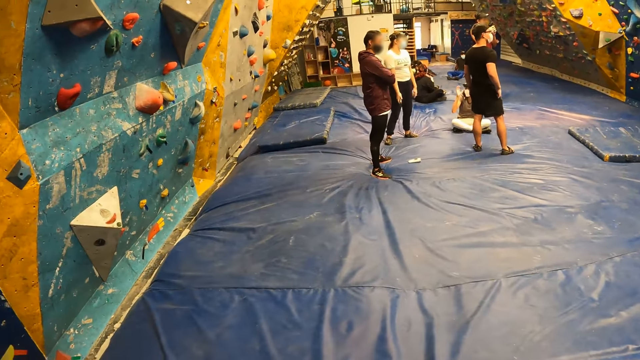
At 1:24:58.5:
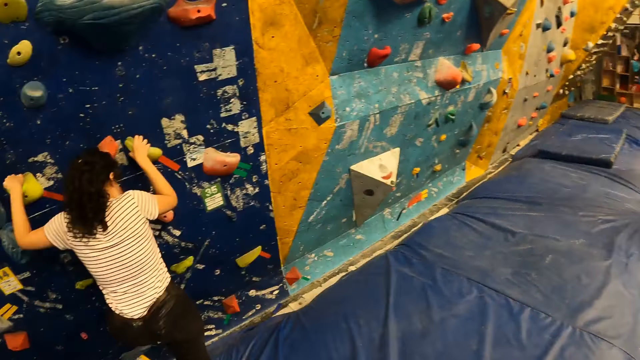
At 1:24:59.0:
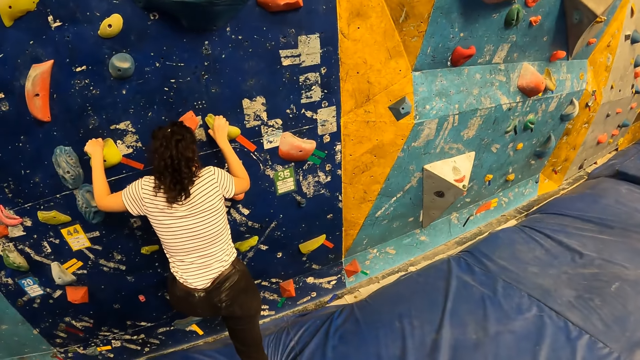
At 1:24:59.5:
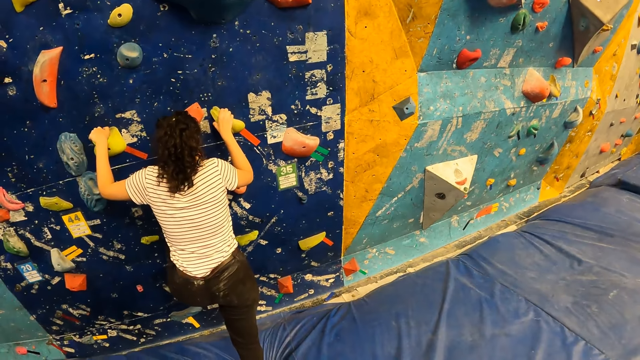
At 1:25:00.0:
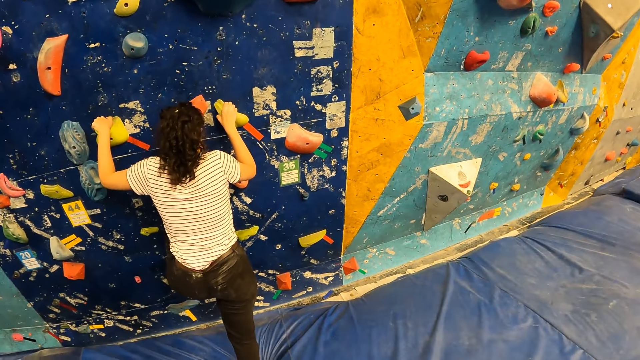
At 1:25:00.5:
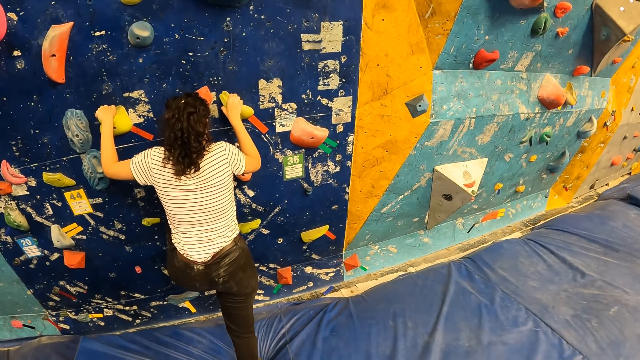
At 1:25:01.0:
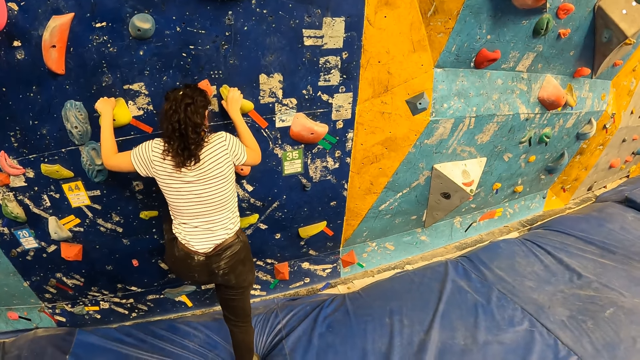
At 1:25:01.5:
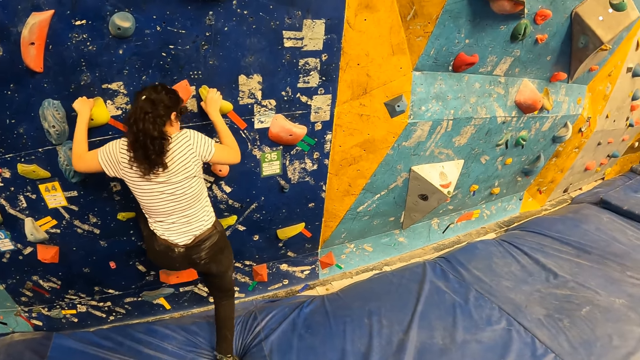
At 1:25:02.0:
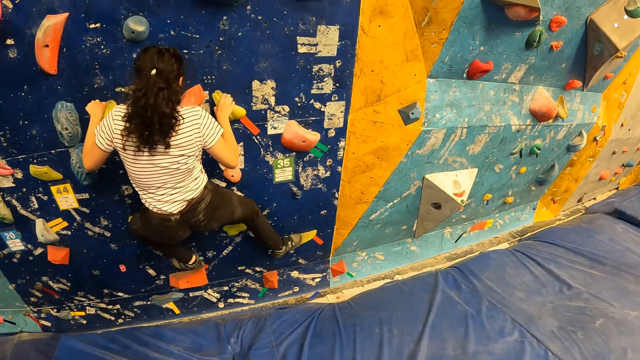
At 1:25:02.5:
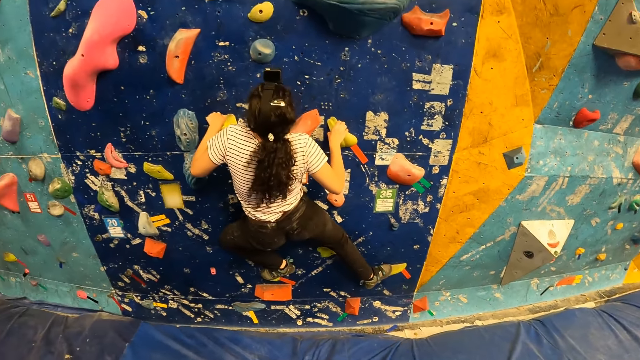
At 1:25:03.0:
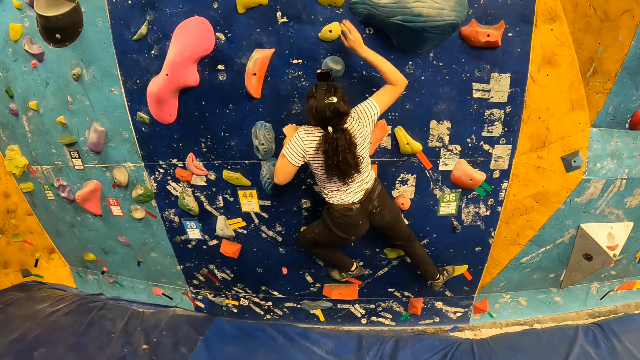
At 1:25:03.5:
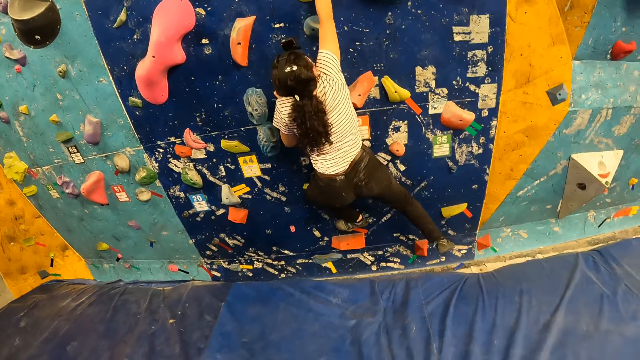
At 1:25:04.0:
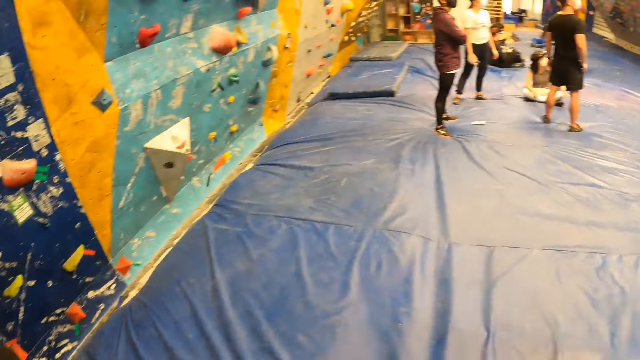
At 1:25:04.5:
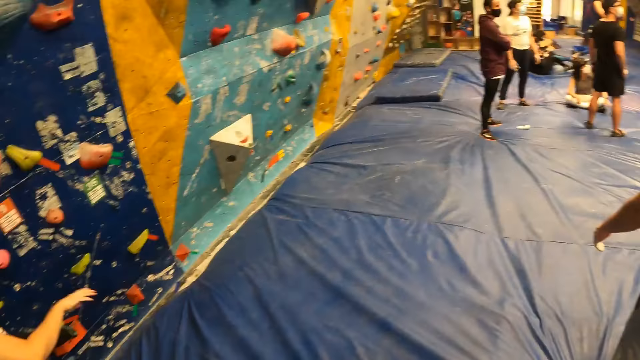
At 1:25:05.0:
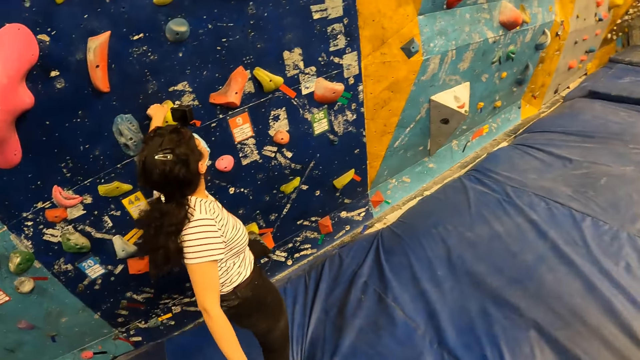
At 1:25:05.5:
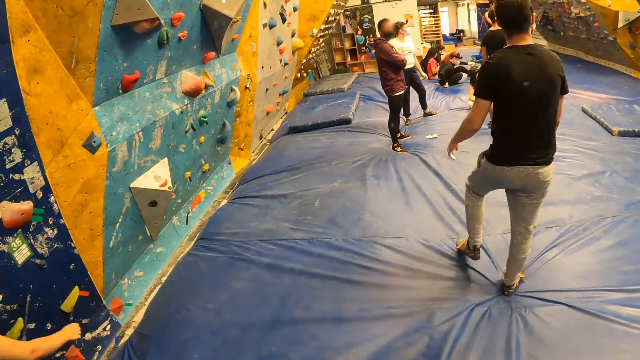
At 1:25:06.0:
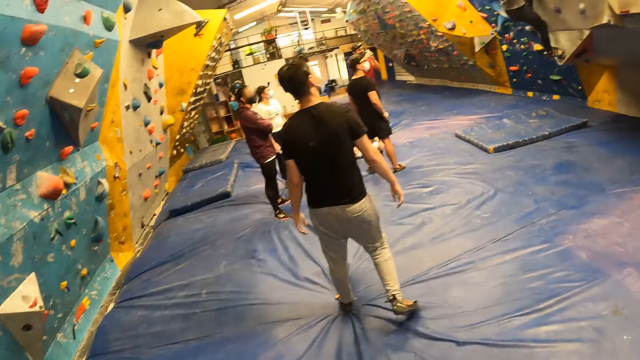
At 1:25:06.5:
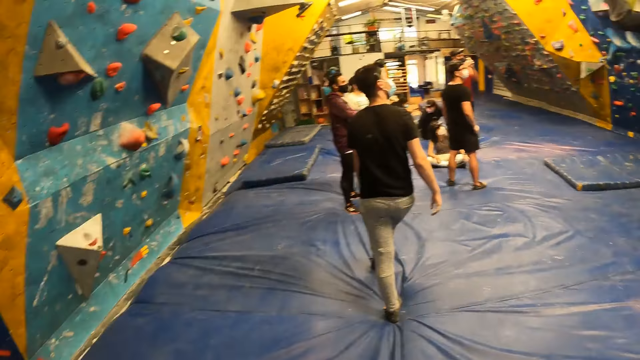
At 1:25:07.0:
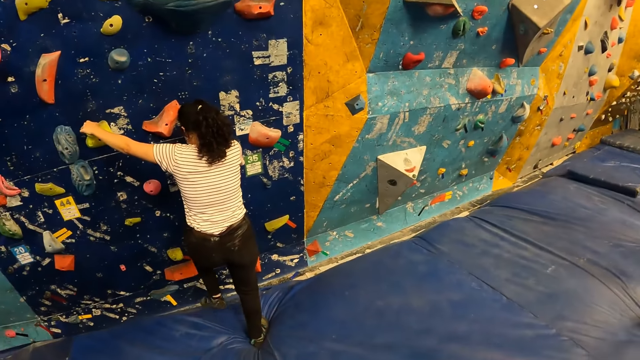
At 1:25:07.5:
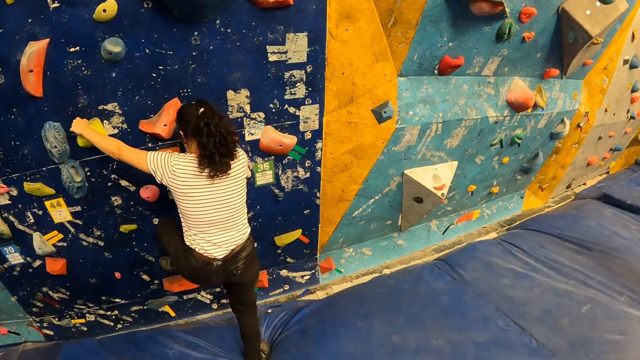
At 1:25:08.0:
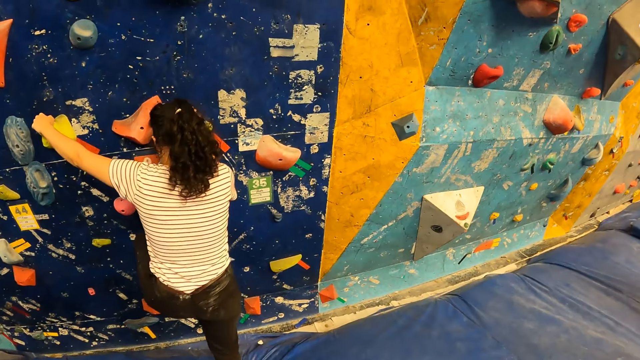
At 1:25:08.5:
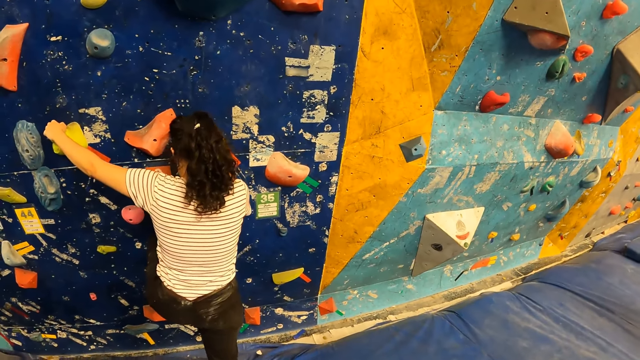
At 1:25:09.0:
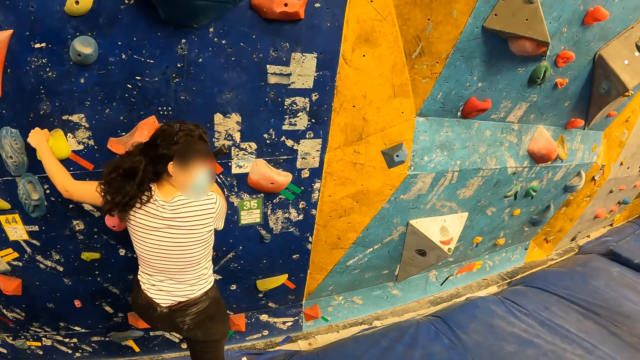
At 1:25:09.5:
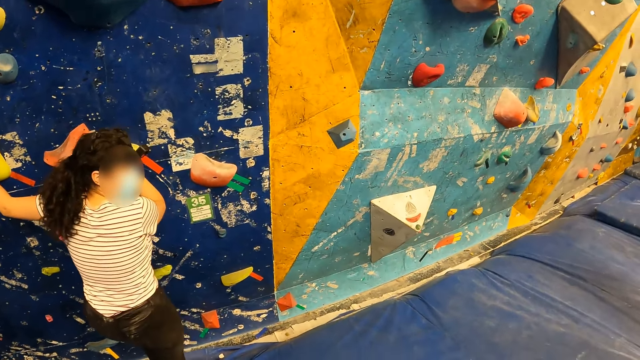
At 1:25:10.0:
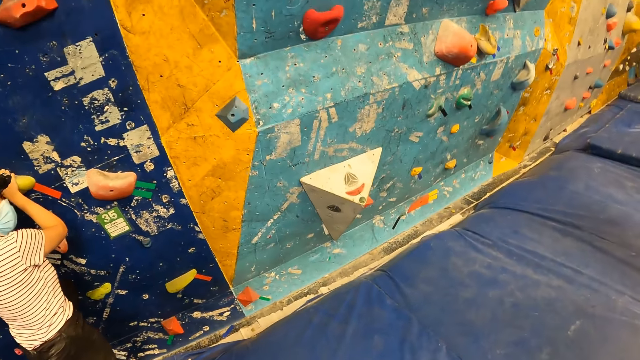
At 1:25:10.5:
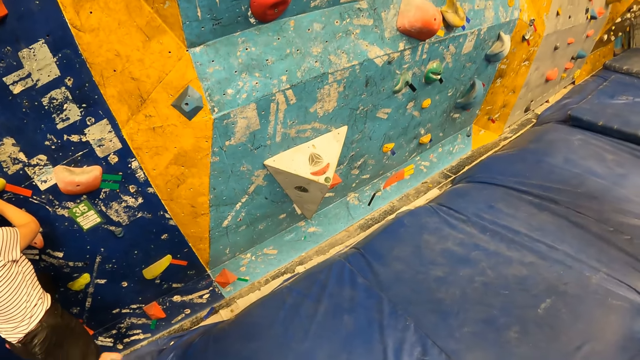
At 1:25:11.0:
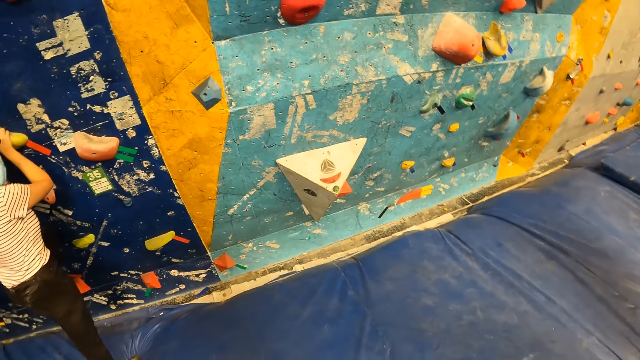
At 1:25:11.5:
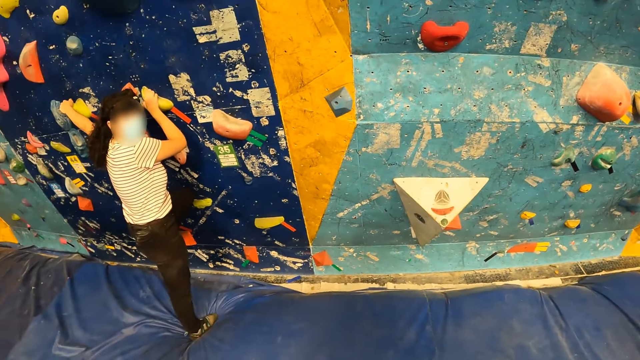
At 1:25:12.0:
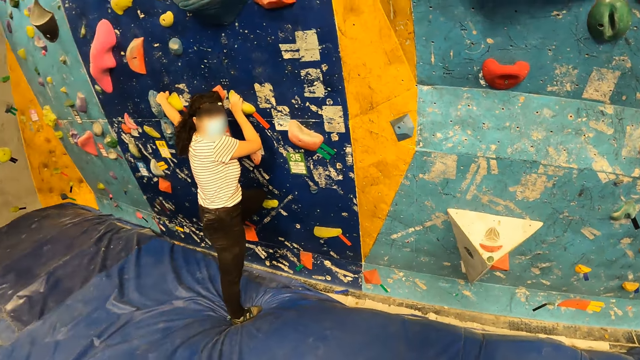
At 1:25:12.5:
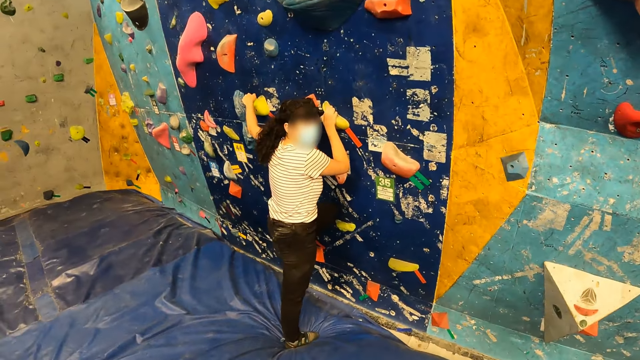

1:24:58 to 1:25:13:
A woman climbs the bouldering wall with her hands on the climbing hold. The woman places her left leg on the climbing hold. The woman climbs the rock wall. The camera wearer interacts with the woman.

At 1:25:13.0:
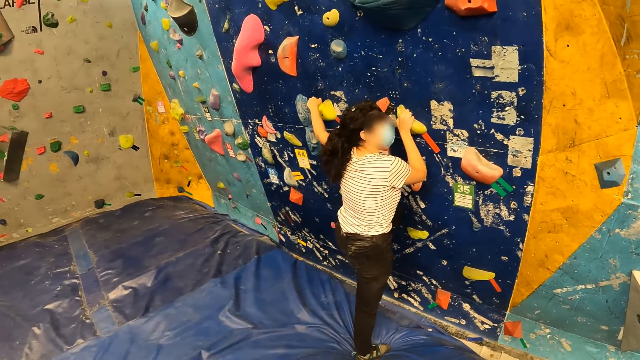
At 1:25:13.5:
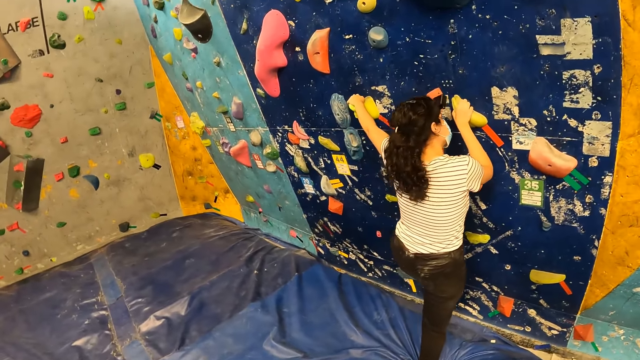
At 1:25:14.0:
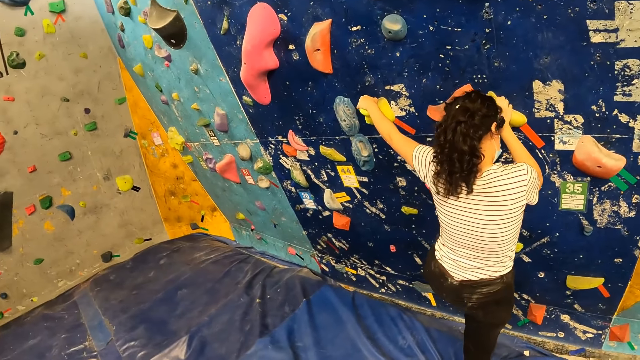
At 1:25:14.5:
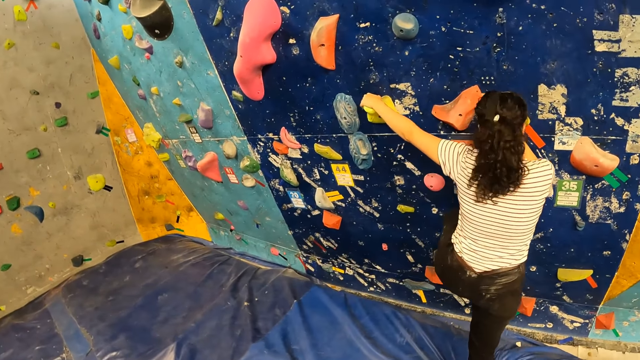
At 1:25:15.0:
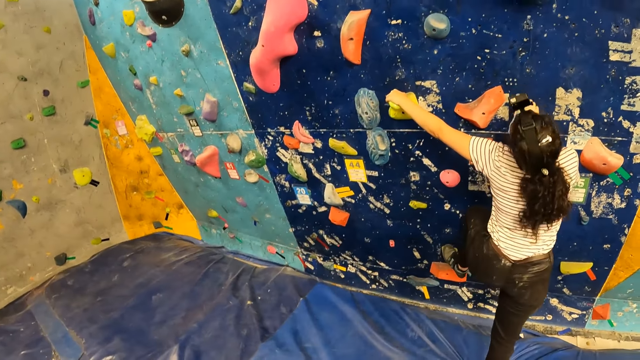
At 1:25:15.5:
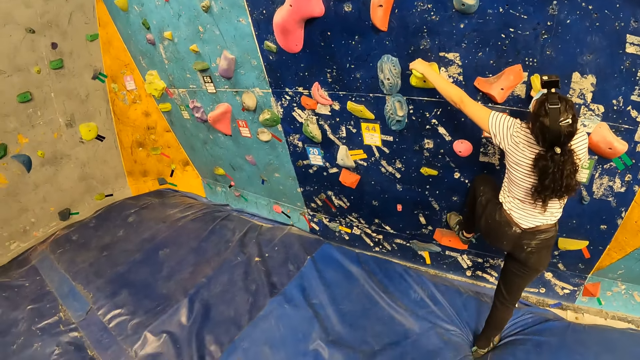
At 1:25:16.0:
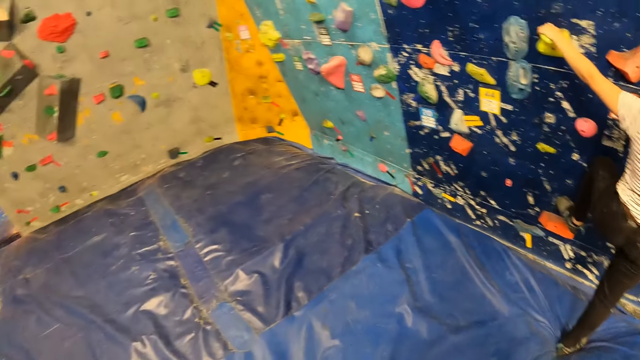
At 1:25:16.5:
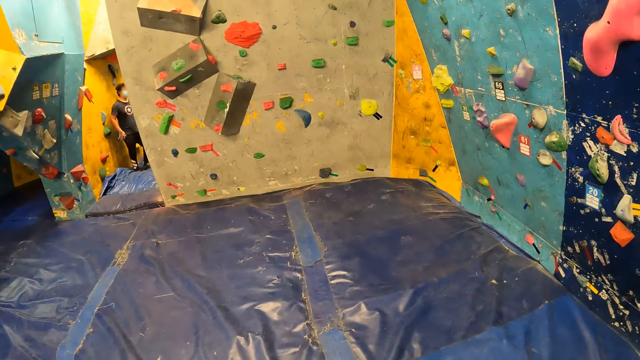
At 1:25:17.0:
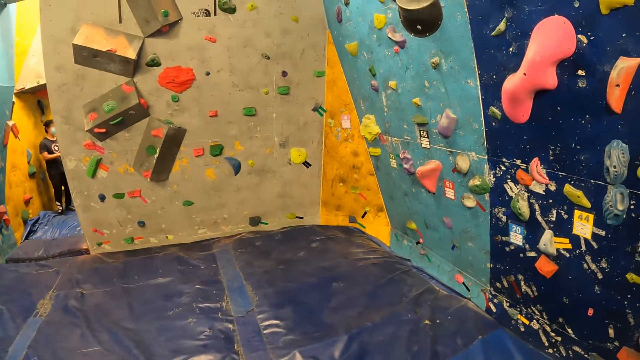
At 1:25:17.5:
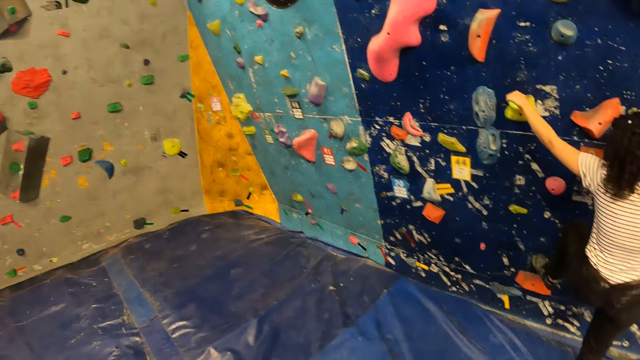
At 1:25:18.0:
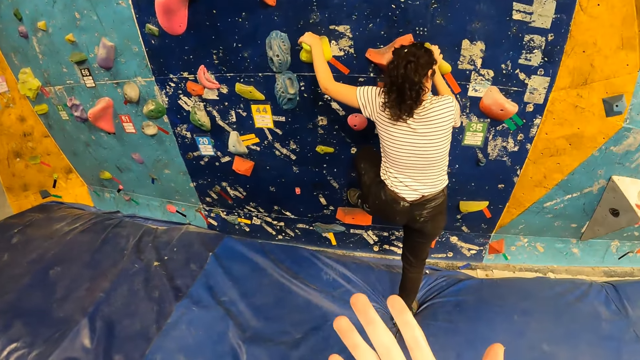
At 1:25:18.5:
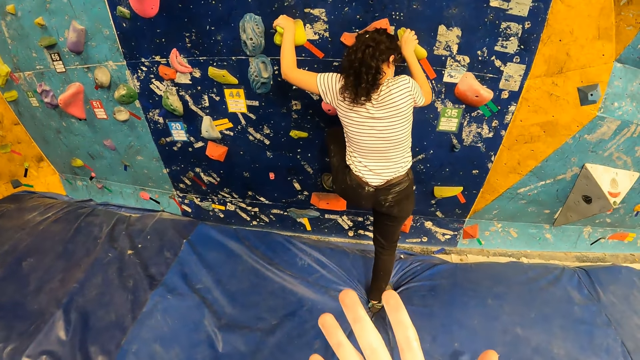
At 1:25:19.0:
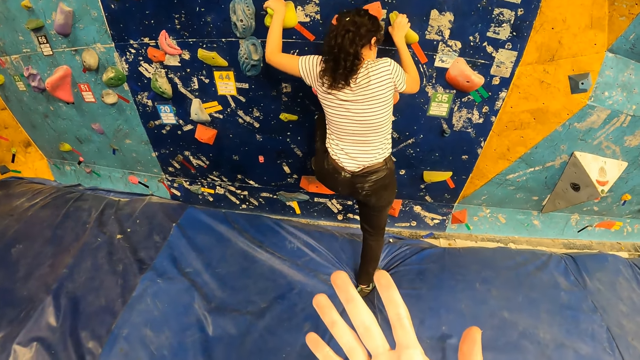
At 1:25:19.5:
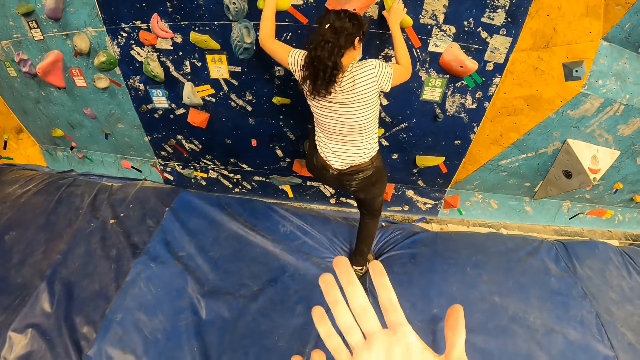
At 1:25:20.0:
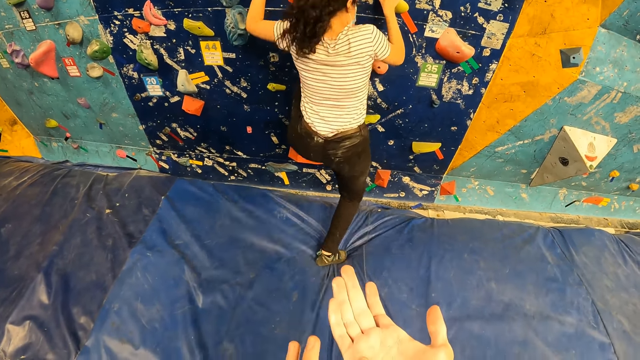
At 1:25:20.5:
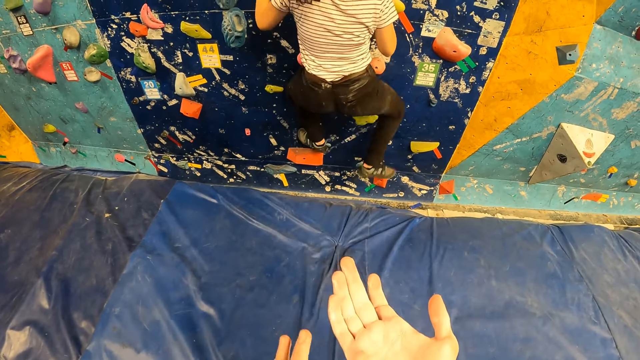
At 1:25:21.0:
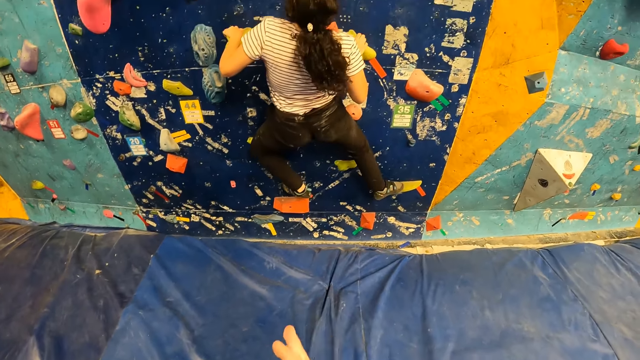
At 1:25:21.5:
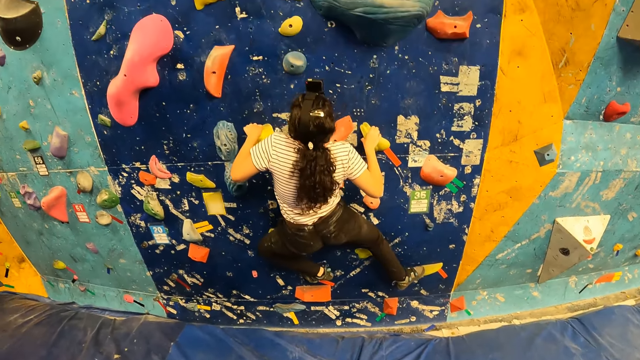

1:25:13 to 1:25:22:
The woman climbs the bouldering wall with her hands on the climbing hold.
